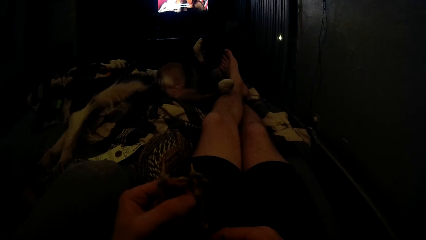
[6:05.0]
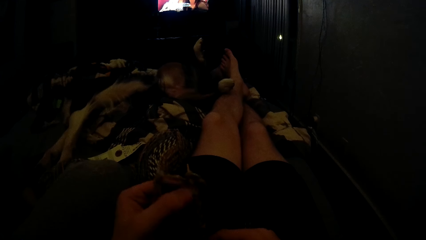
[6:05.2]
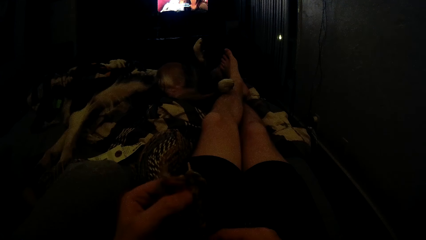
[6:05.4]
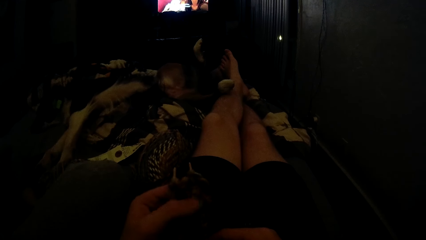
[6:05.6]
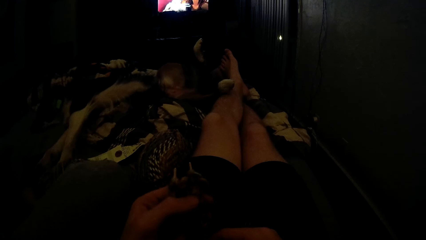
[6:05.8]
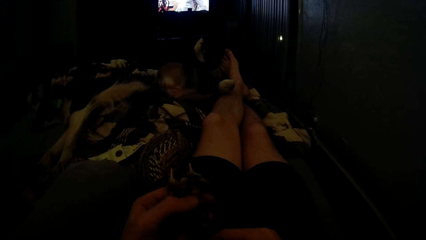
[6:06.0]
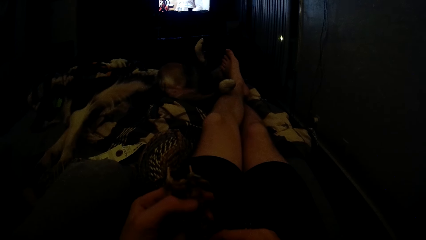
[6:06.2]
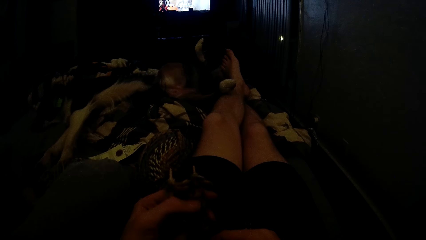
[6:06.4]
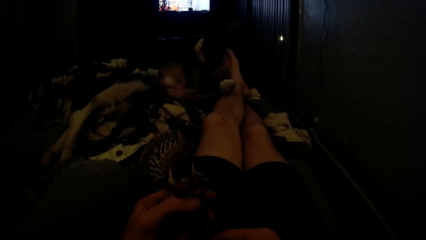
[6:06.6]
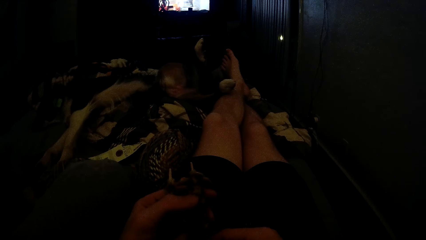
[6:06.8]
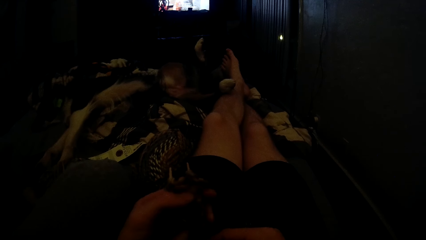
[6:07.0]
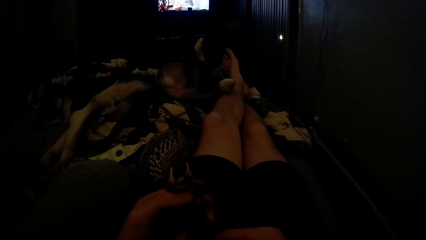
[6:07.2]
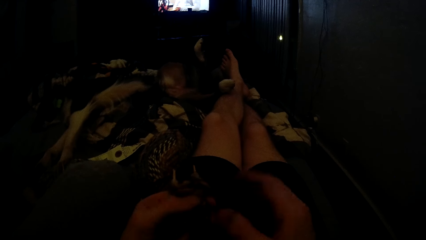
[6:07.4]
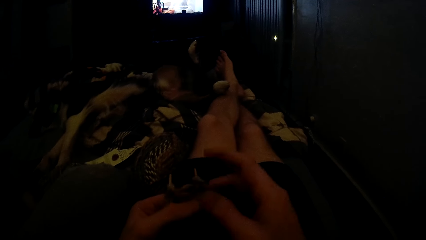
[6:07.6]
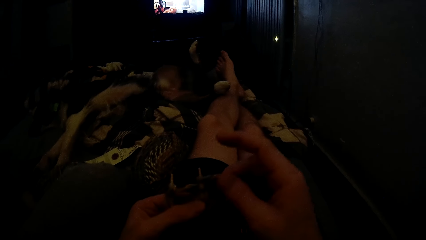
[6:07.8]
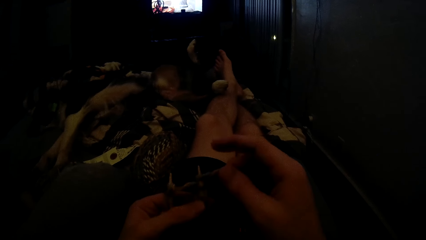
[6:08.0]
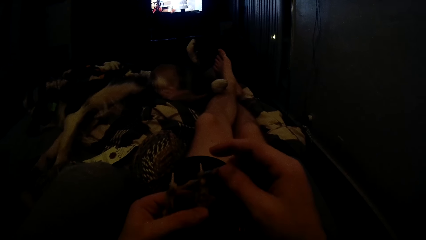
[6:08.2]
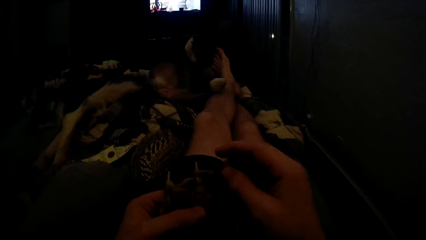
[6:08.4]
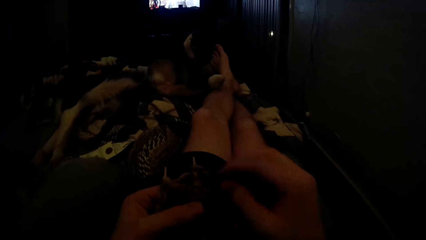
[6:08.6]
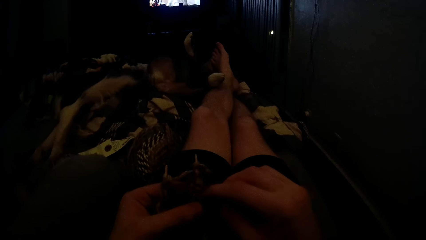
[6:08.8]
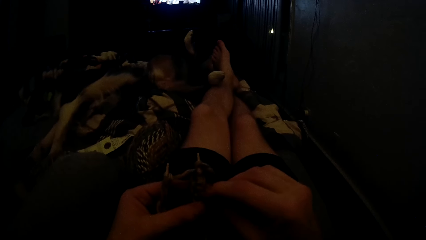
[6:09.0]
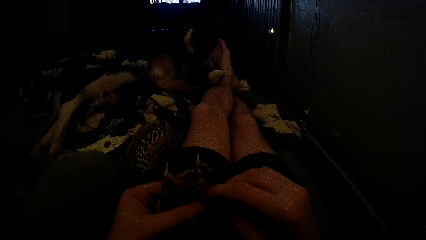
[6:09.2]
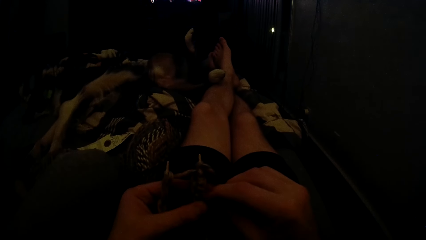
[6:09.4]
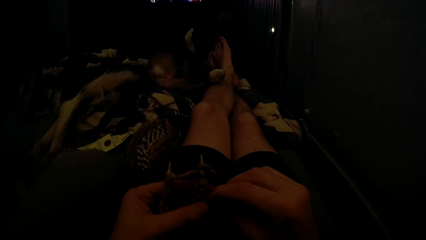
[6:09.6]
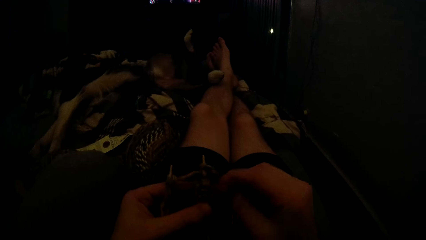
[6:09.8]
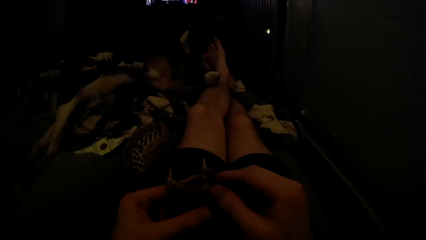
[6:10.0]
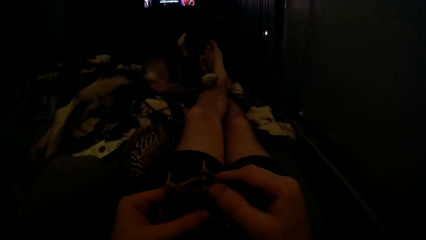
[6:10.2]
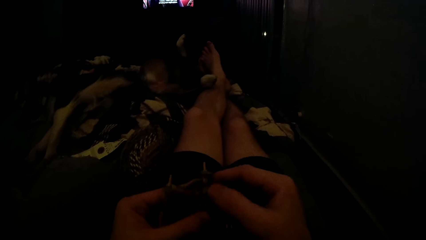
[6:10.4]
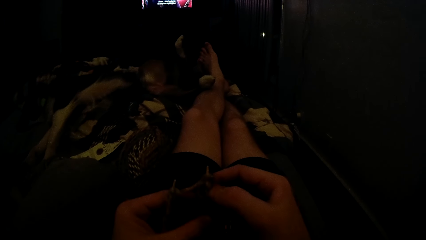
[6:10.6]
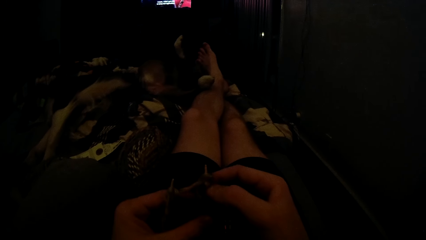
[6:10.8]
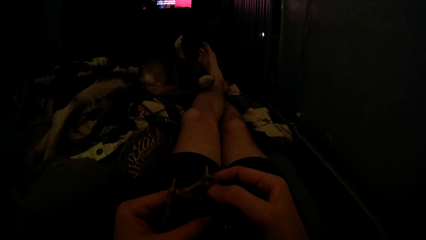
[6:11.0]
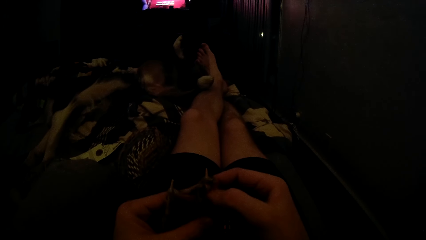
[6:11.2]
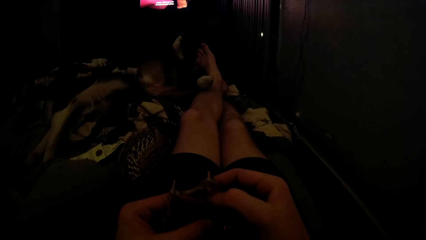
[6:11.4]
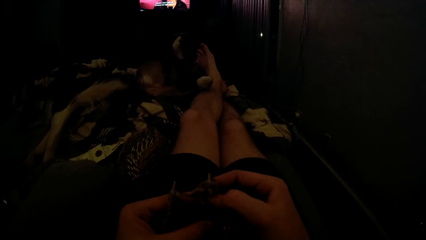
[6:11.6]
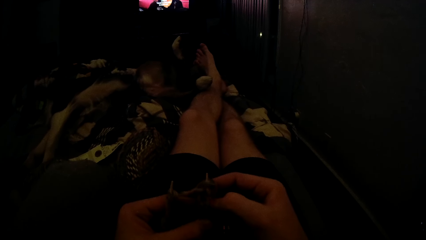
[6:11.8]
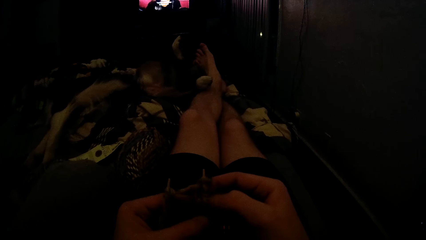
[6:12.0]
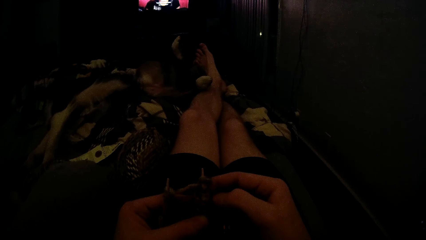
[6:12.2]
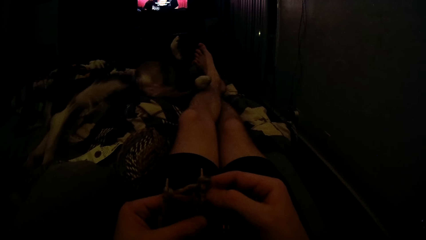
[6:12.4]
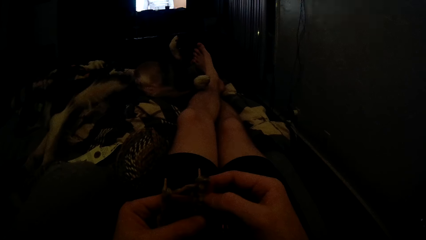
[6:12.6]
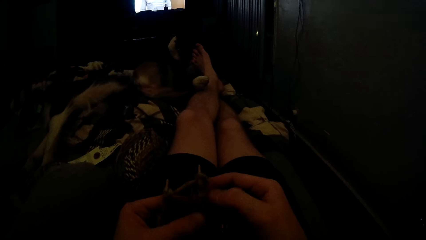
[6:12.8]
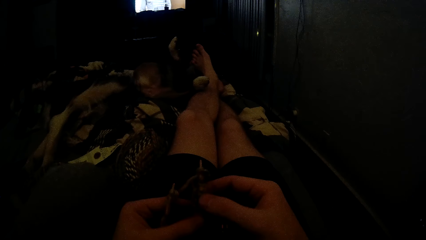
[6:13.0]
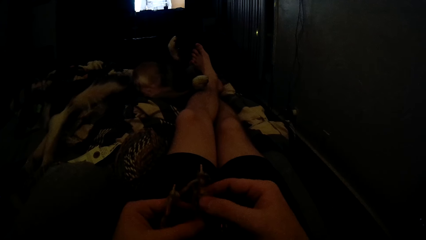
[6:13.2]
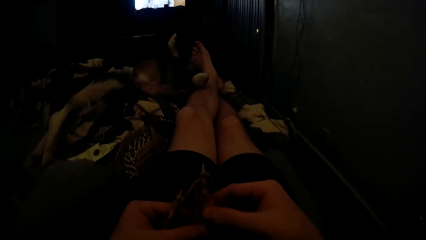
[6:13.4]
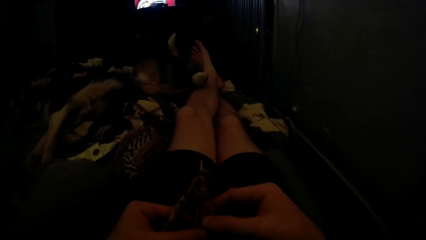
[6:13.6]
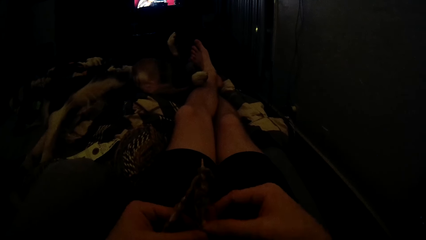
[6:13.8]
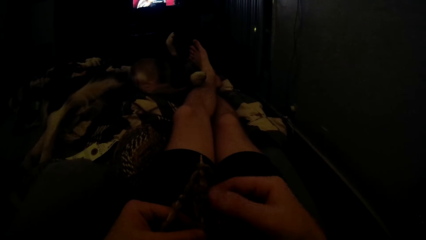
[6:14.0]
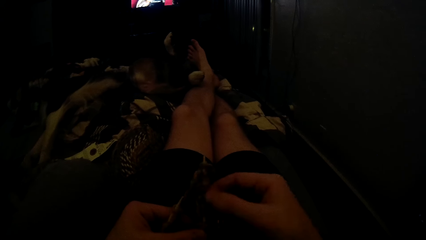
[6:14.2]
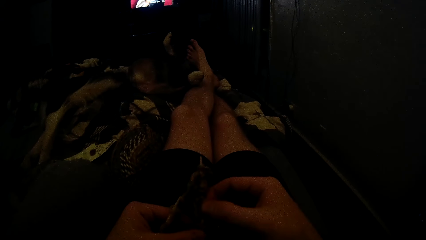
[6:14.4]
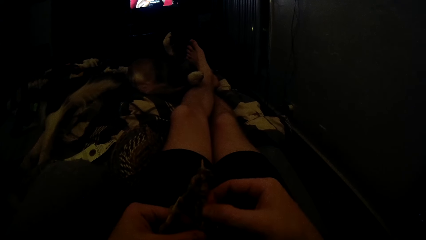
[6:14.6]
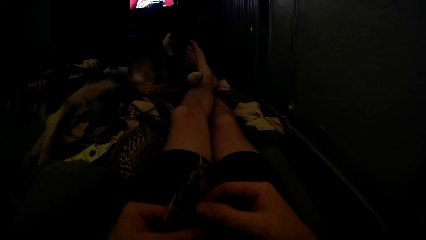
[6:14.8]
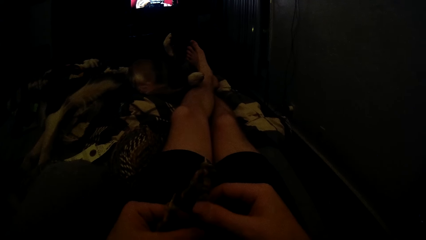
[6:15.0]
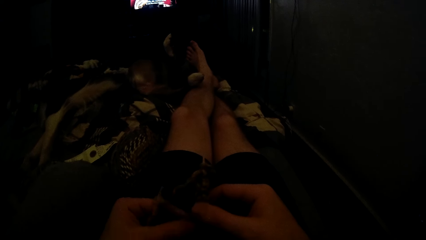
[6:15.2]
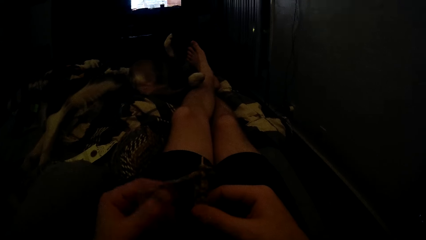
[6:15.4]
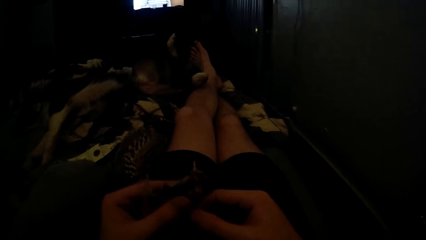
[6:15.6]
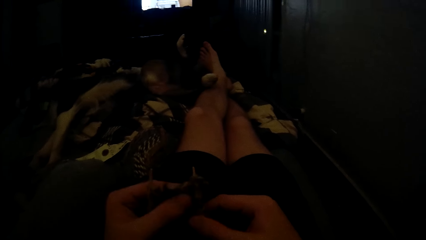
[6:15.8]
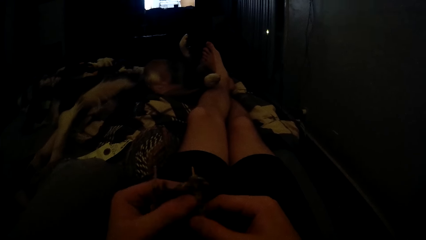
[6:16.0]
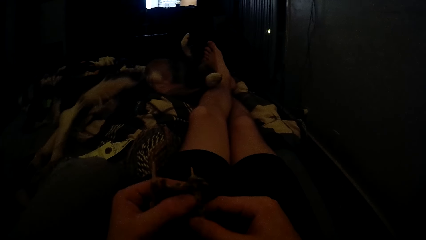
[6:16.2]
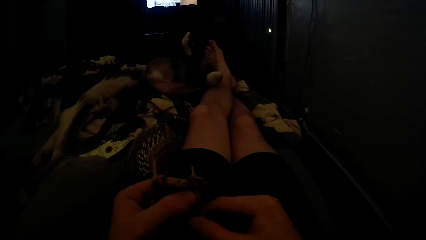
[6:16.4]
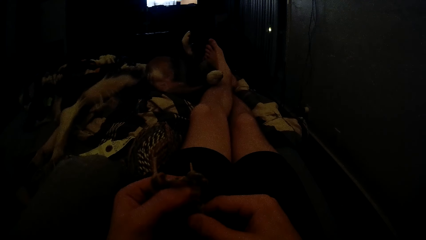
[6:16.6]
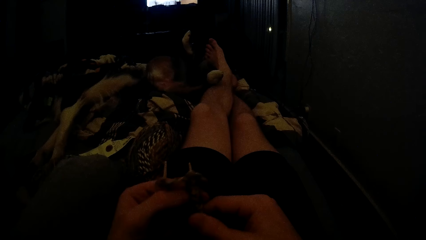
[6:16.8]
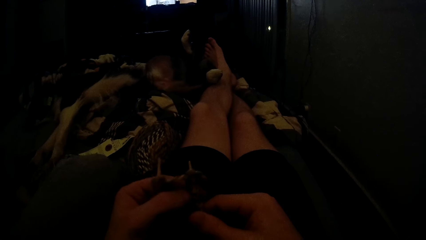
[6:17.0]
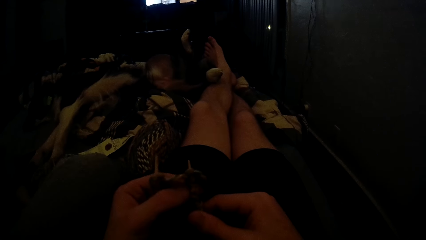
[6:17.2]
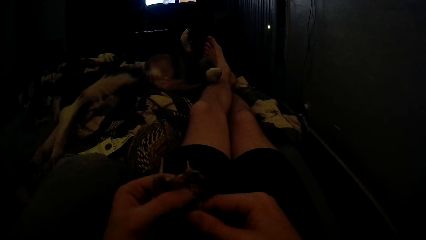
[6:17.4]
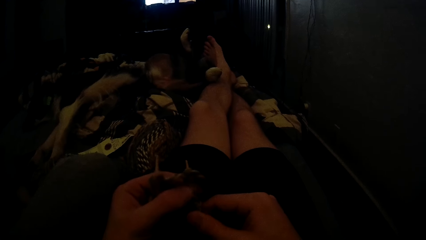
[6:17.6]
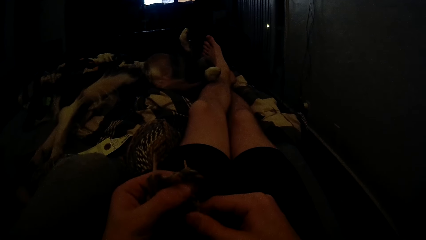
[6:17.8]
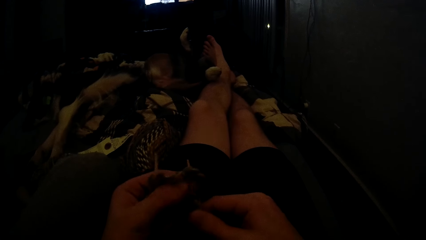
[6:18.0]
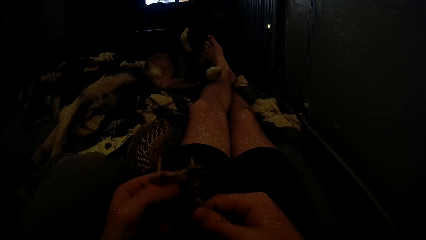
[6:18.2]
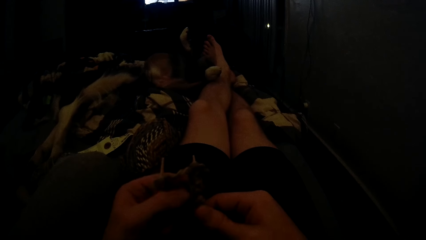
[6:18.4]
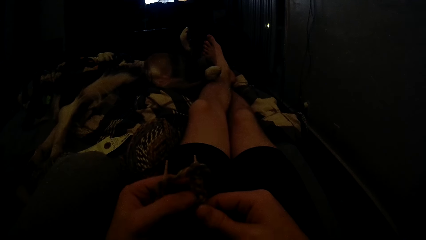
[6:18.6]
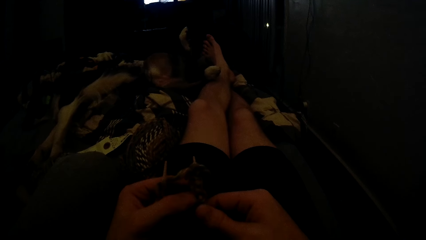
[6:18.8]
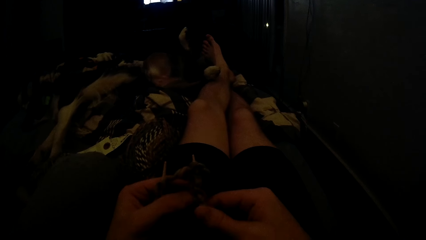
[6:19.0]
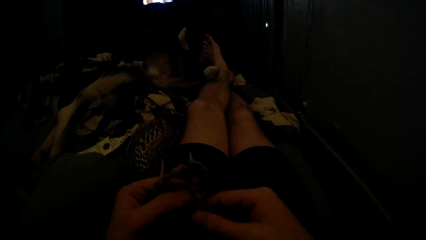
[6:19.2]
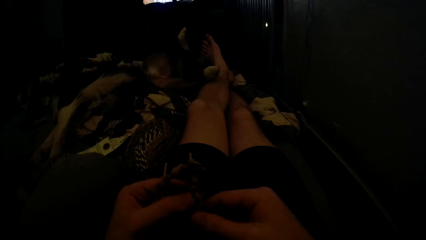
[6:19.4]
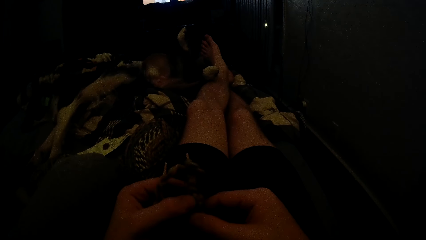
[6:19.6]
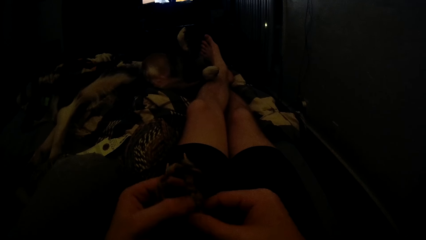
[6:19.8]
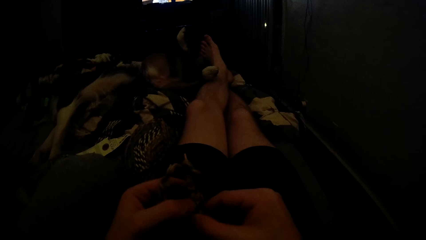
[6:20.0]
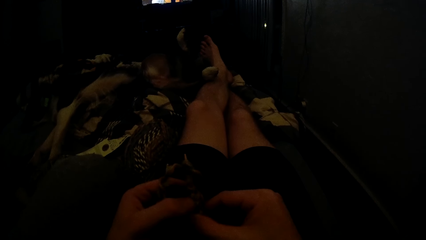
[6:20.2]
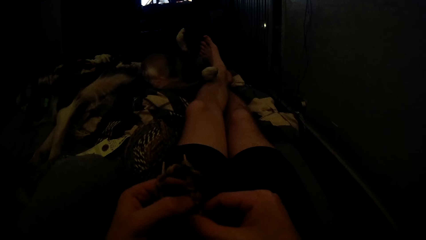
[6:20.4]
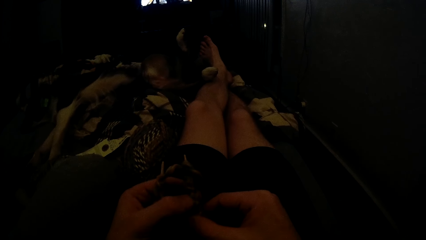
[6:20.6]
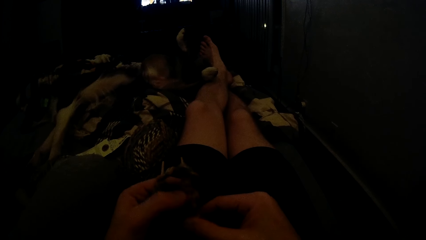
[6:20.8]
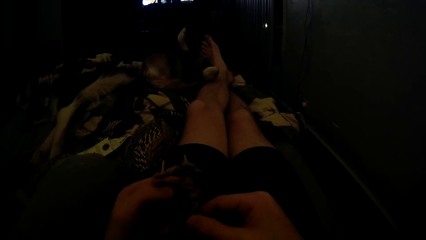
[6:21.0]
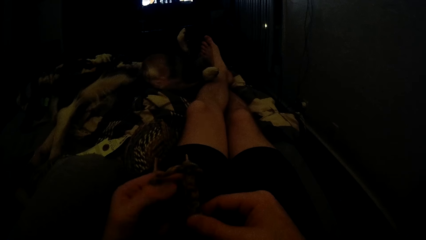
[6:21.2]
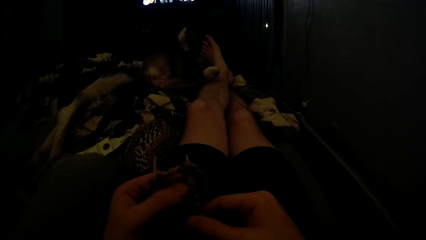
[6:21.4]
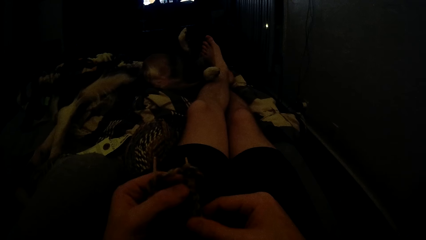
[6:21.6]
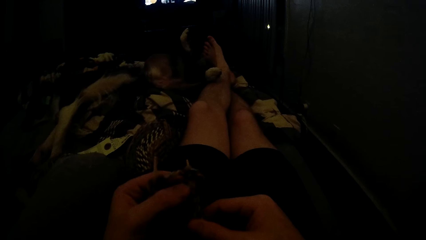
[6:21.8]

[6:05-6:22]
The camera wearer touches the yarn with his right hand. He holds the yarn. He knits a crochet with hooks. He pushes the yarn on the needle.
